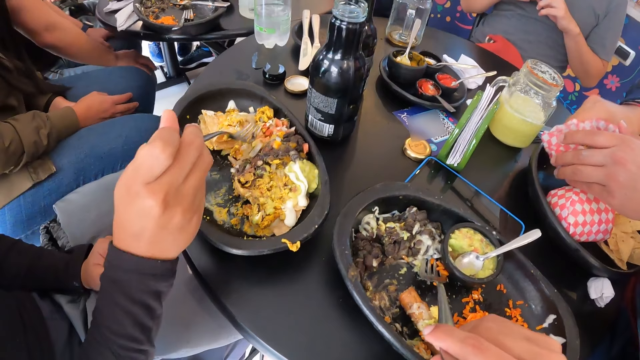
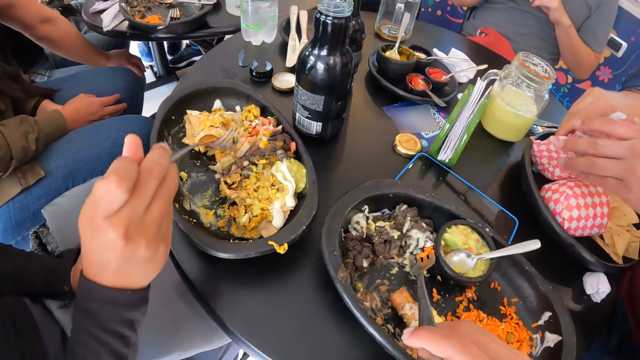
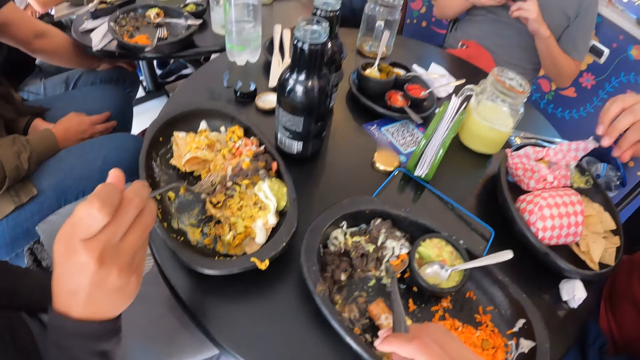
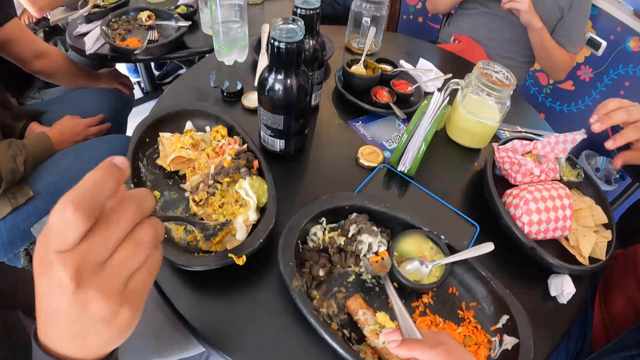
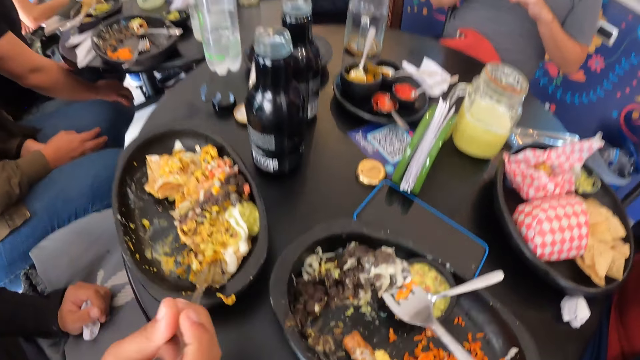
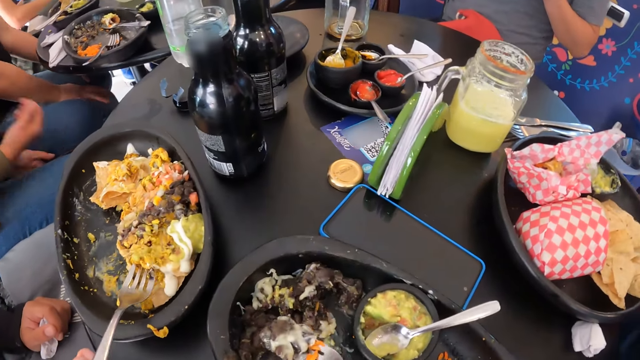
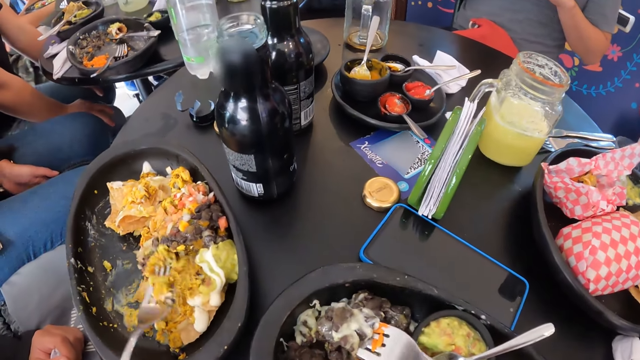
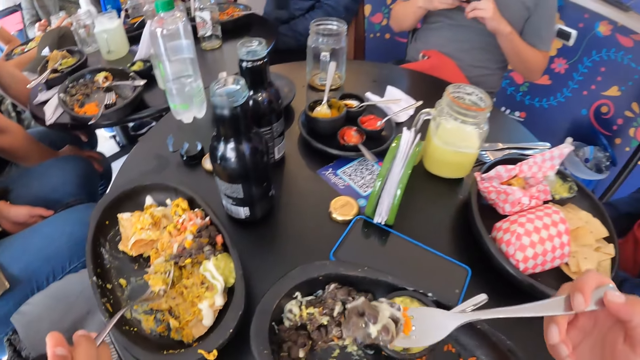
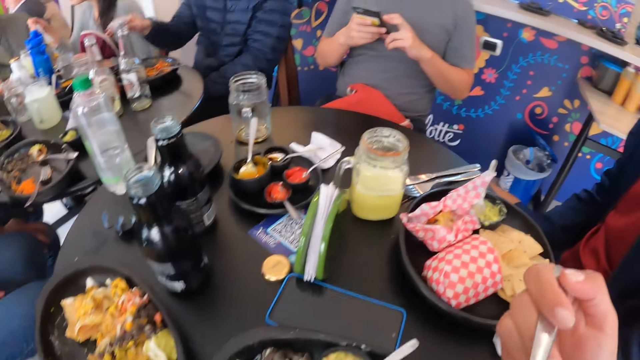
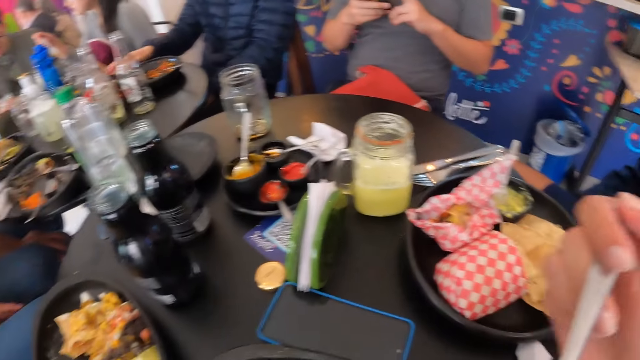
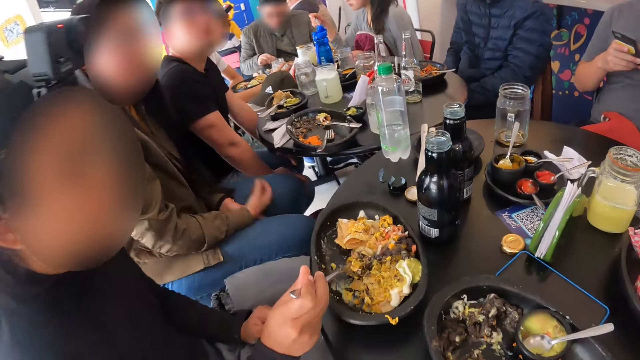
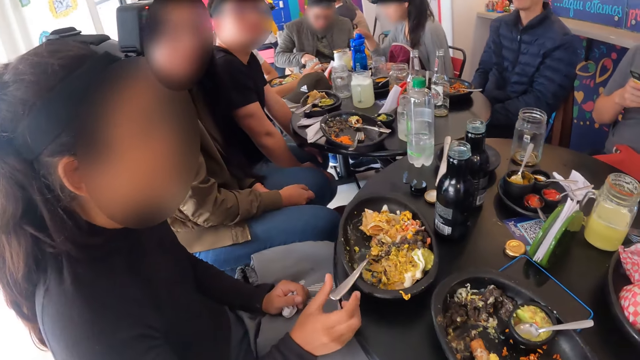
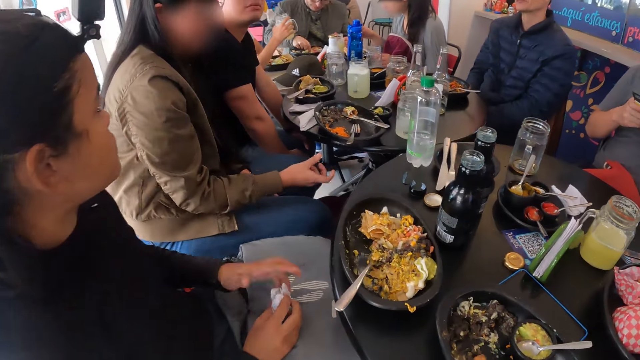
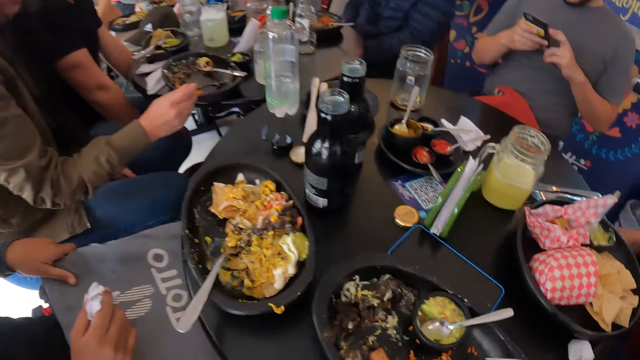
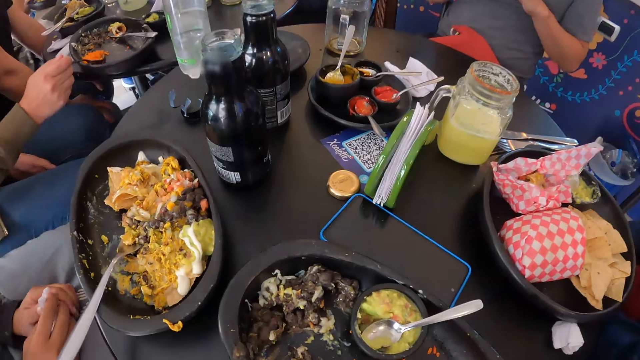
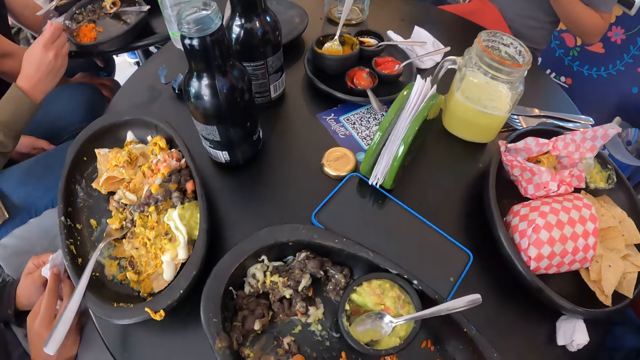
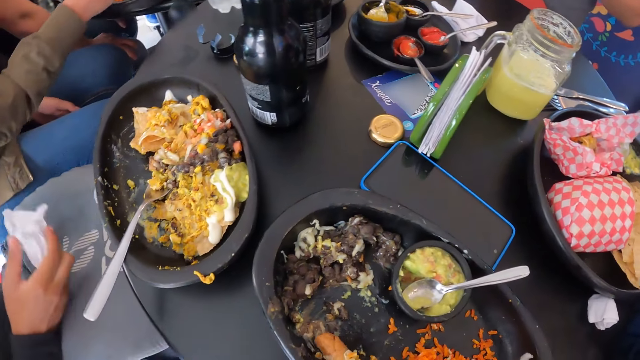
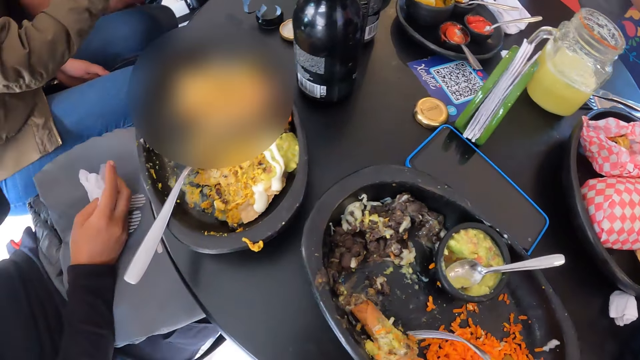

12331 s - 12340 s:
The woman packs food from a plate on the table with the fork in her right hand. The man places the wrapper in his hands on the plate on the table. The camera wearer picks up the food with the spoon. She puts the food in the fork in her right hand into her mouth. The woman passes a paper towel from her left hand to her right hand and adjusts the bag on her legs with her left hand. The camera wearer stares around. The woman holds the paper towel in both hands.

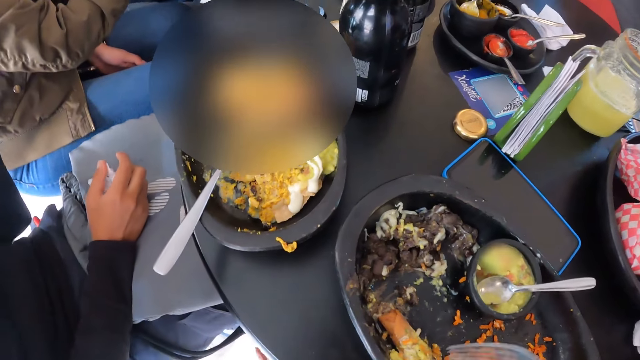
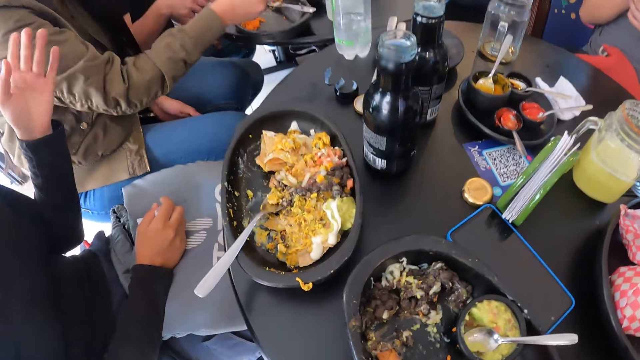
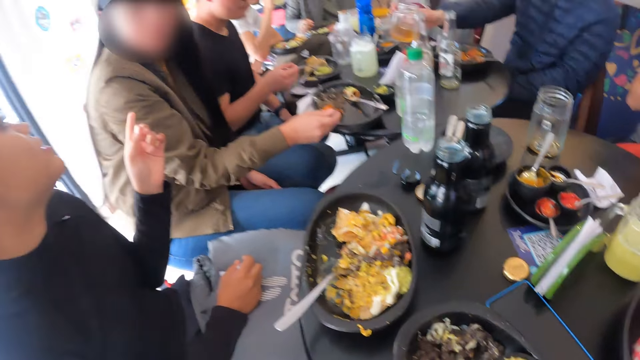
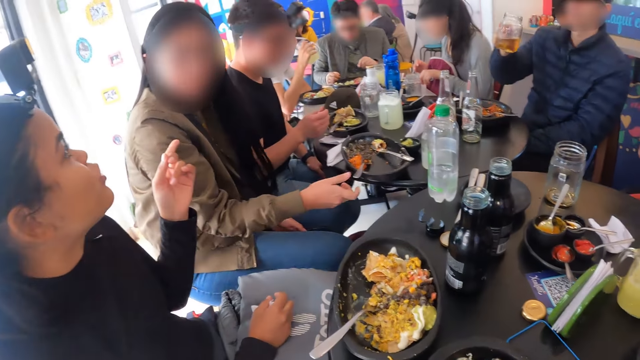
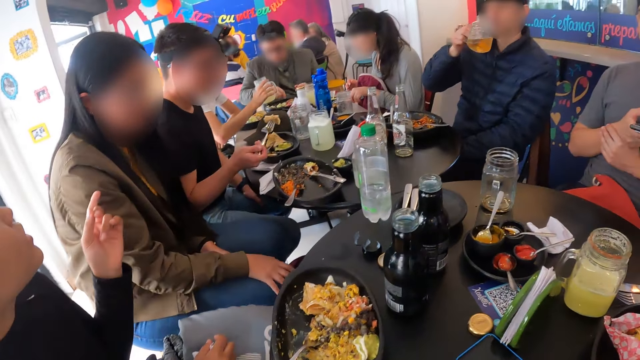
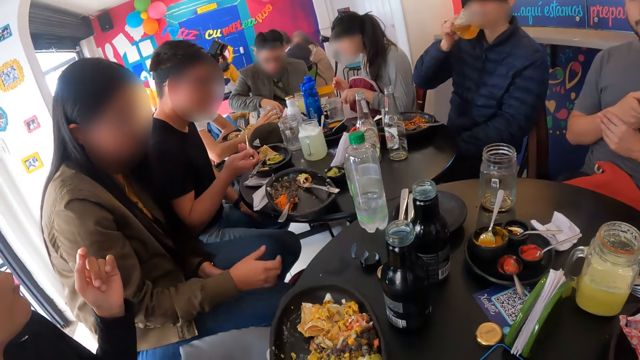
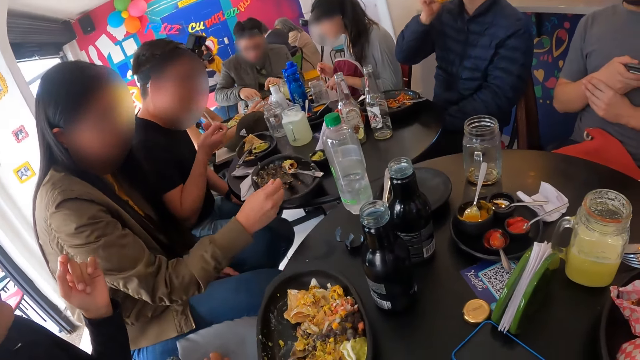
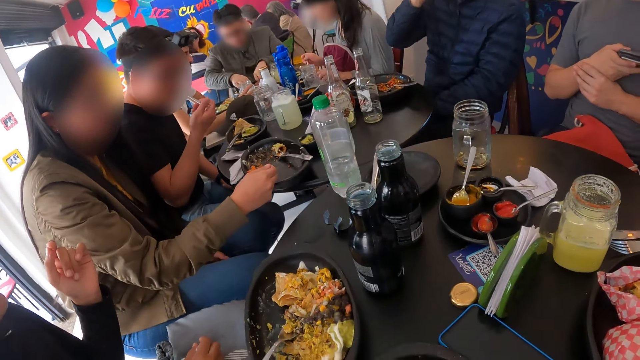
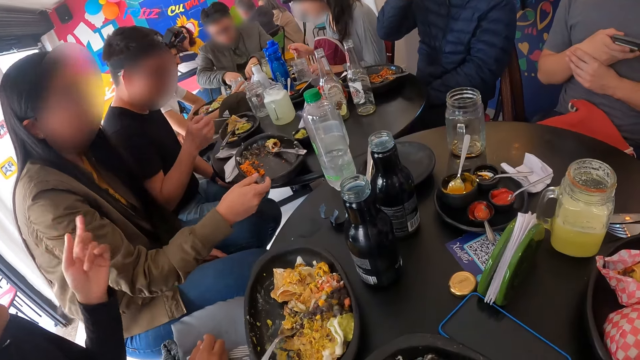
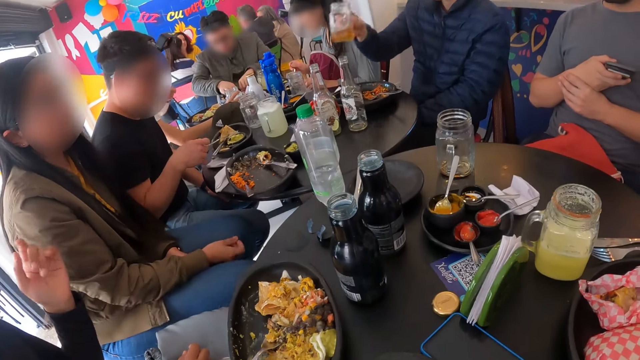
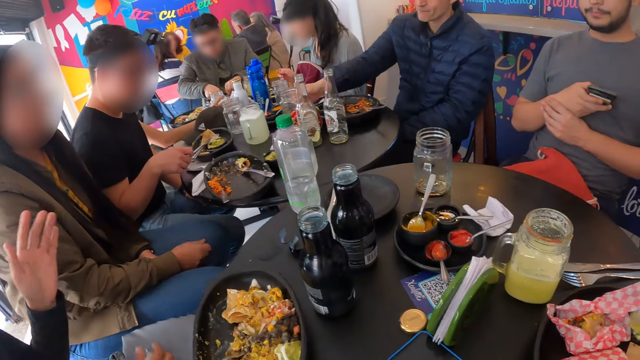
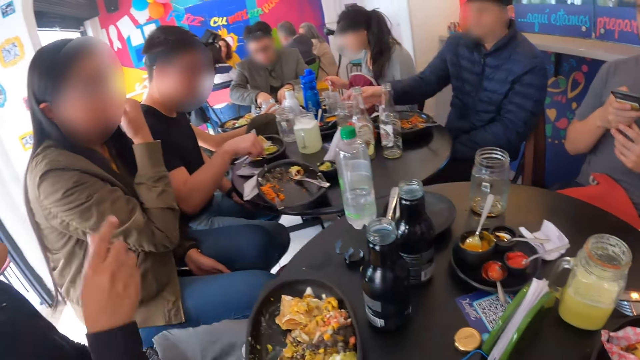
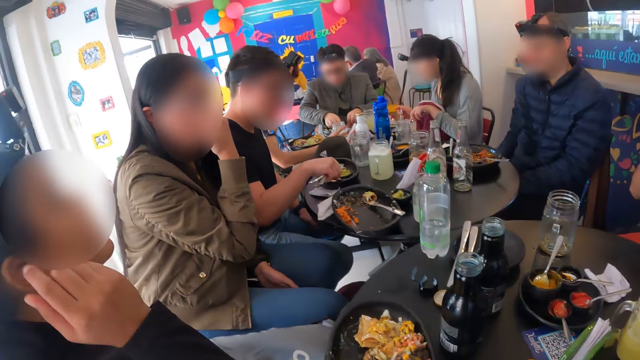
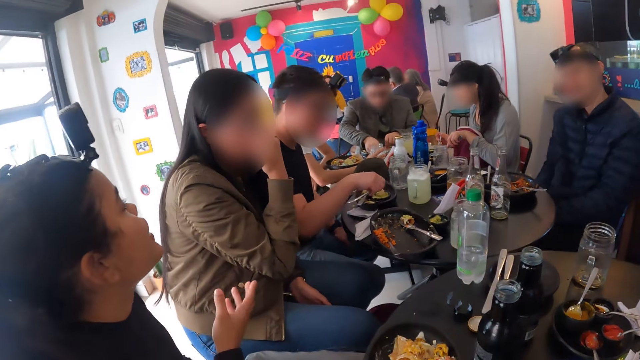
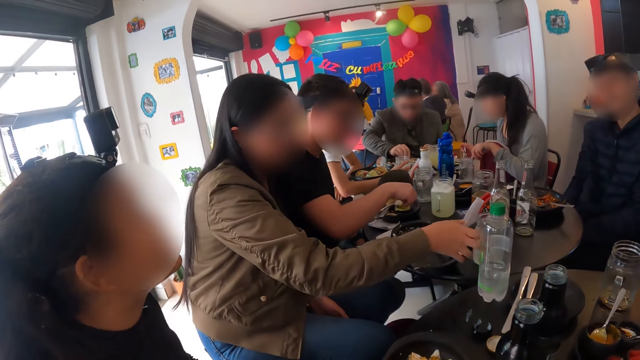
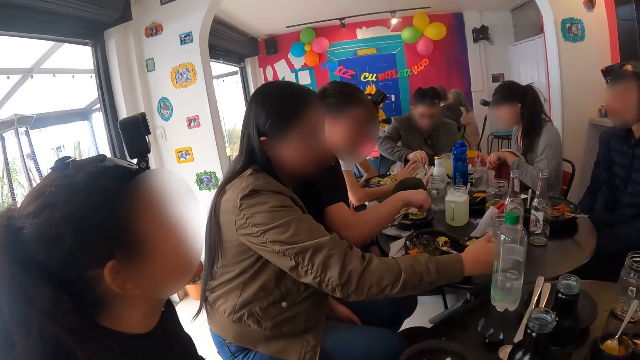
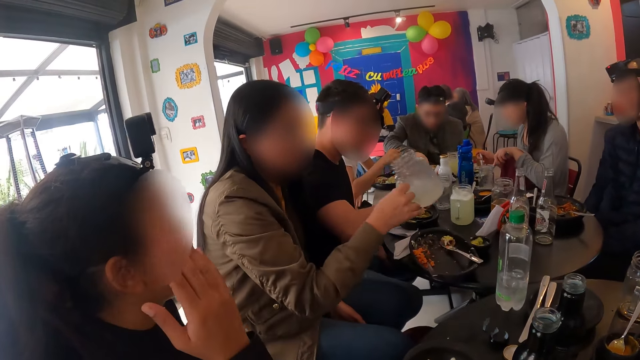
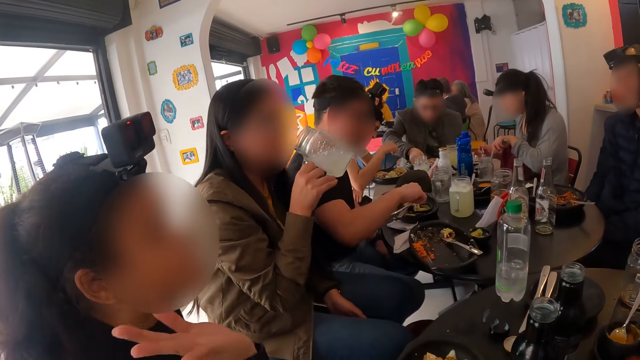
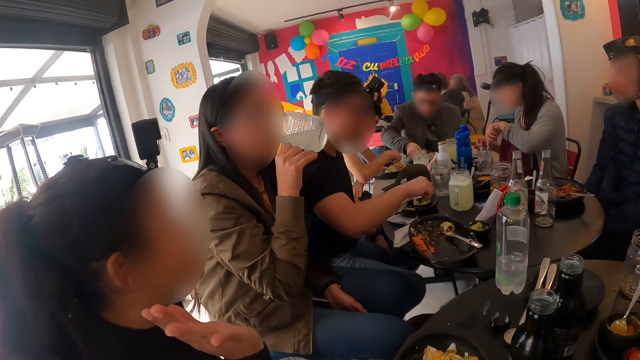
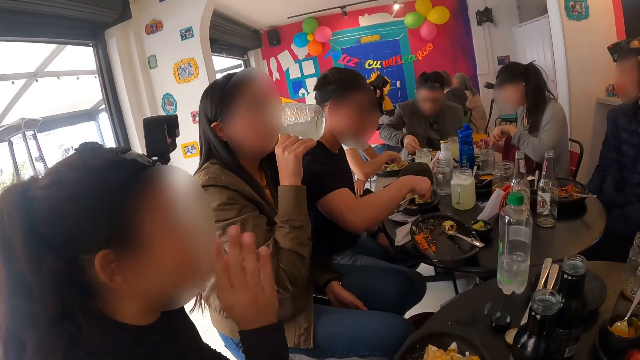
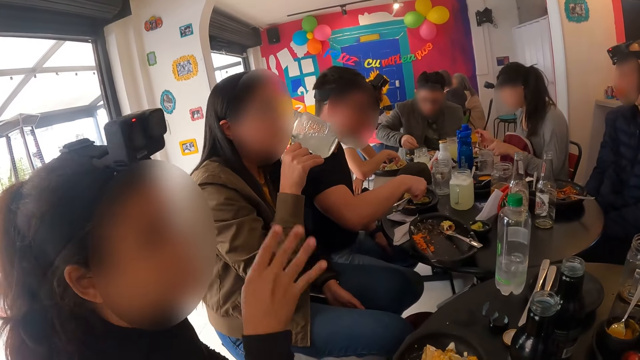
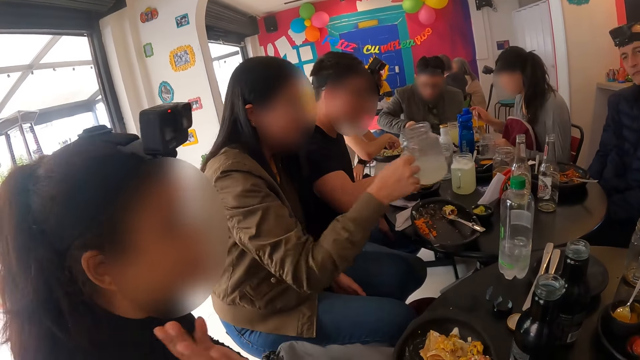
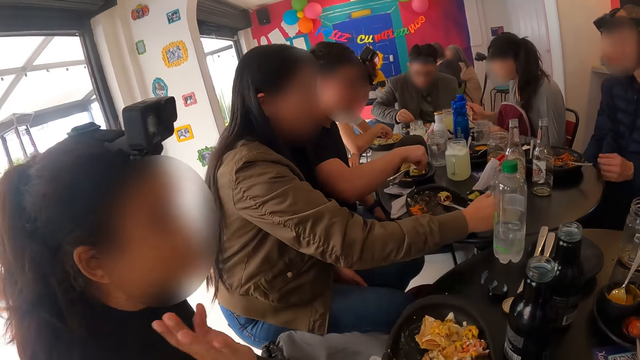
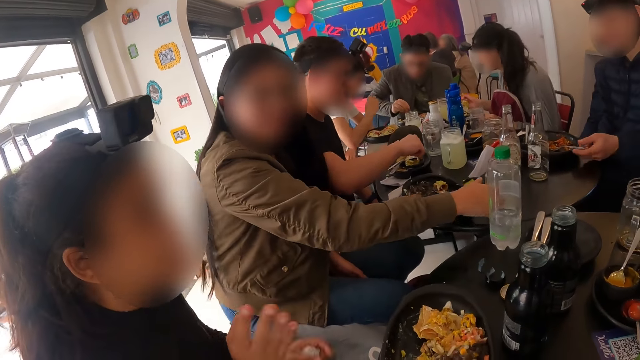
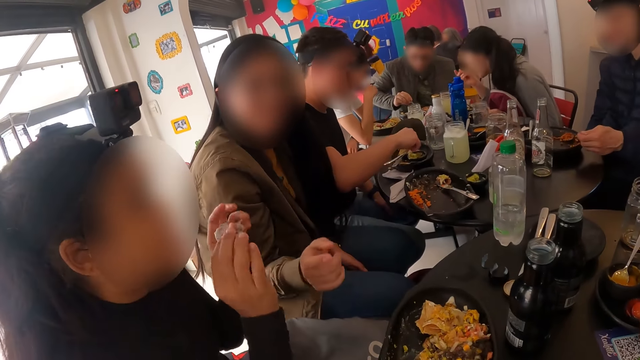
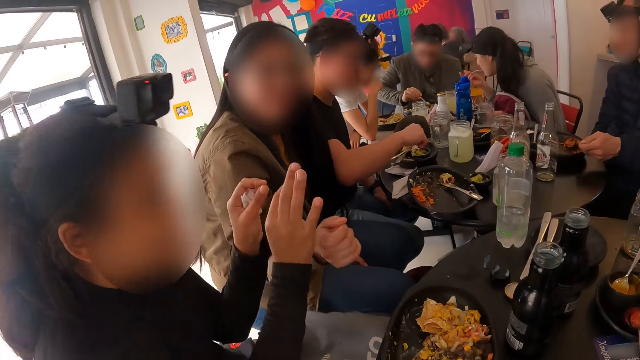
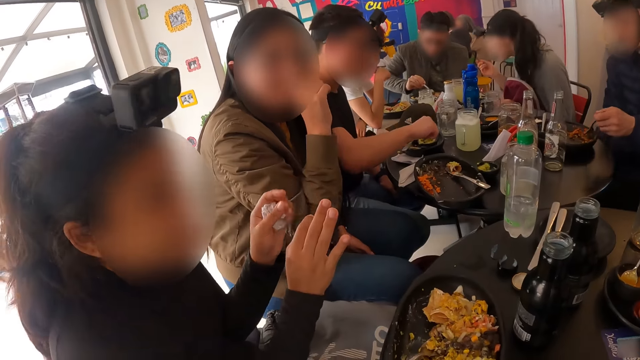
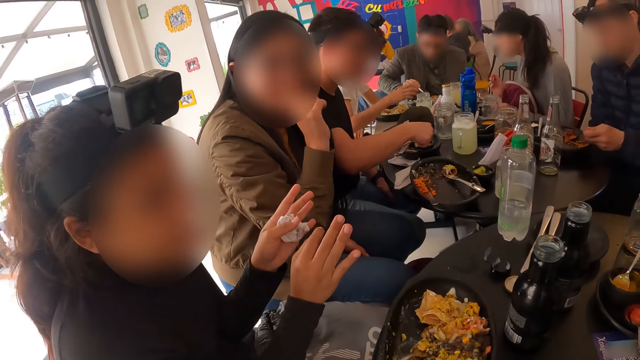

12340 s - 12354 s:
The camera wearer packs food from the plate on the table with the fork in her right hand. The woman converses with the people at the table. A person drinks the drink. The woman puts food in the spoon. The person returns the drink. The woman touches the face, interacts with another person, picks up the drink, drinks the drink, returns the drink, and interacts with the other person.
